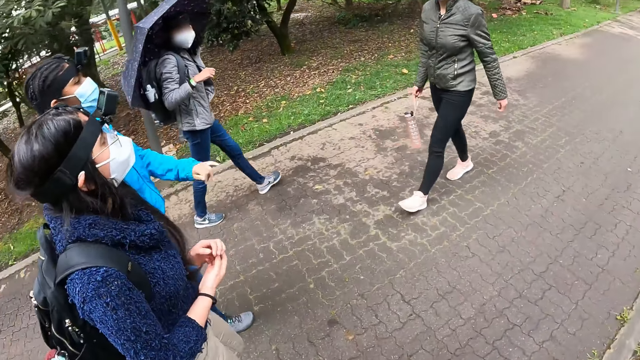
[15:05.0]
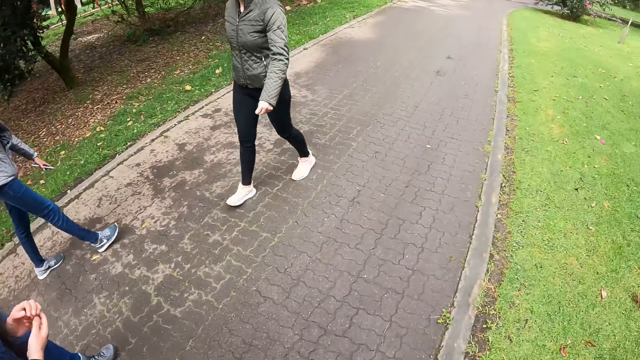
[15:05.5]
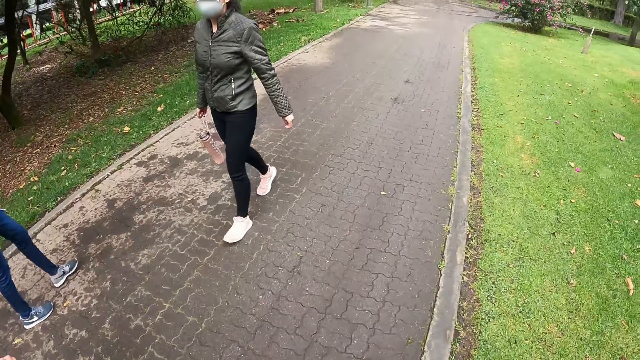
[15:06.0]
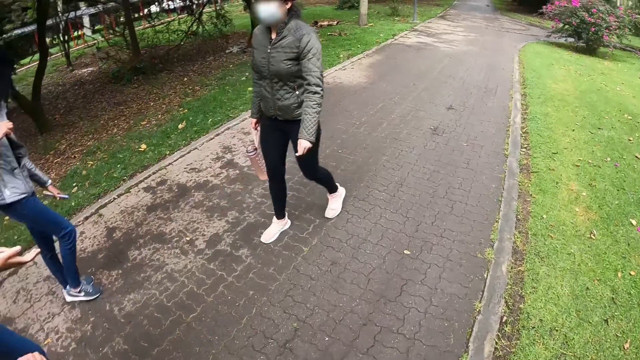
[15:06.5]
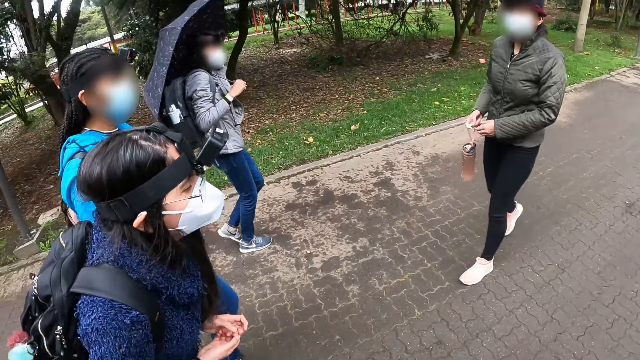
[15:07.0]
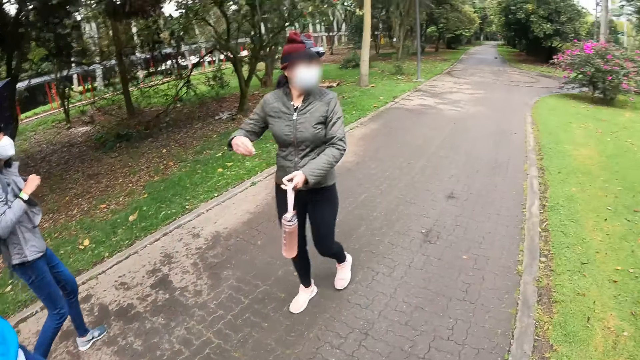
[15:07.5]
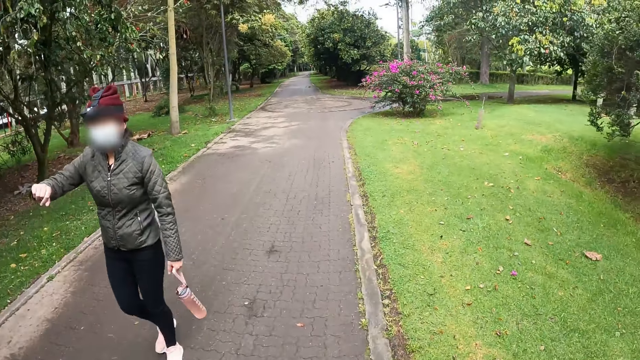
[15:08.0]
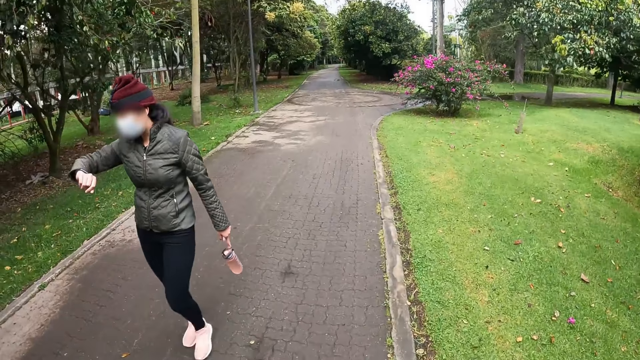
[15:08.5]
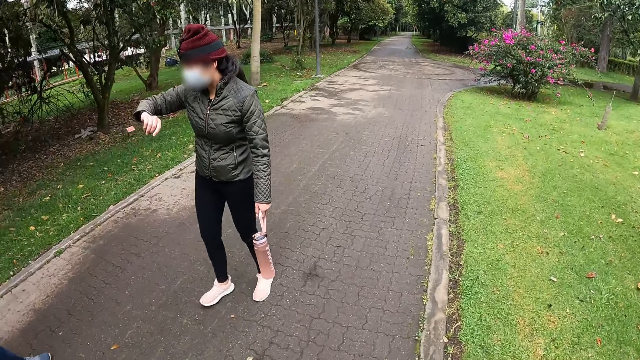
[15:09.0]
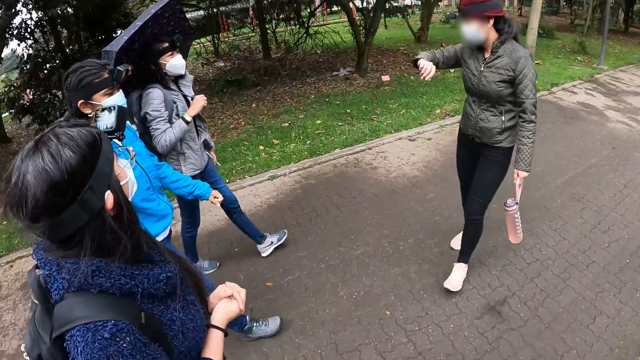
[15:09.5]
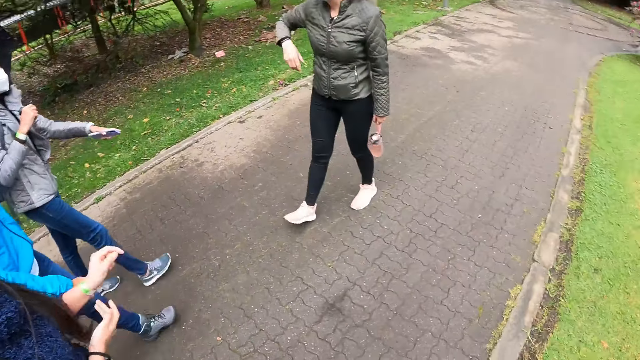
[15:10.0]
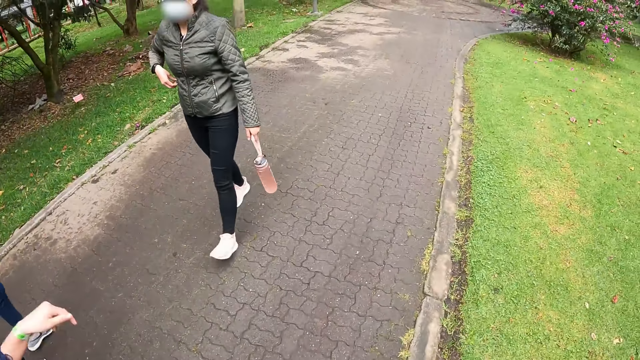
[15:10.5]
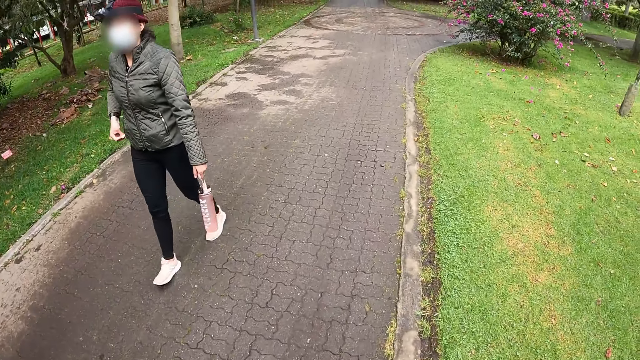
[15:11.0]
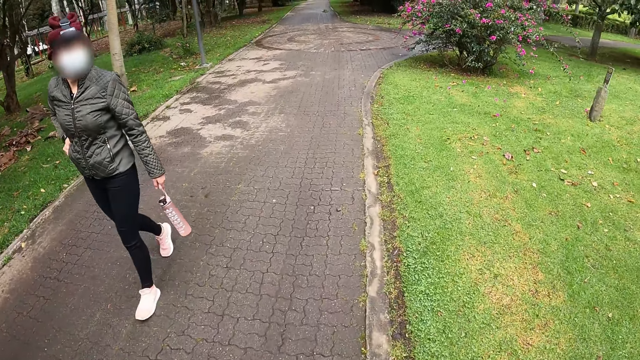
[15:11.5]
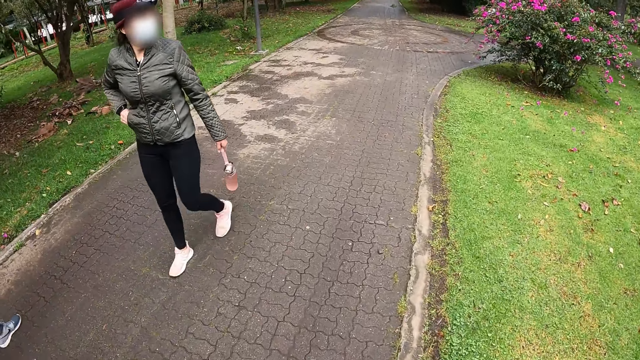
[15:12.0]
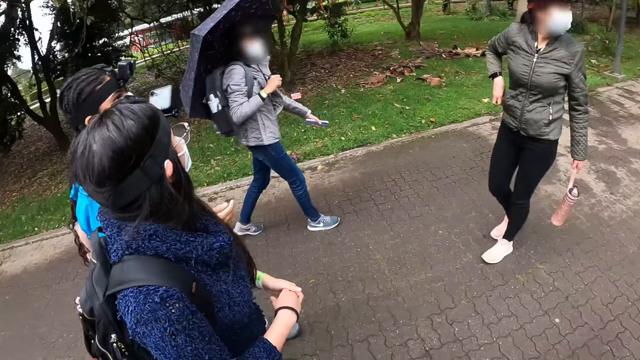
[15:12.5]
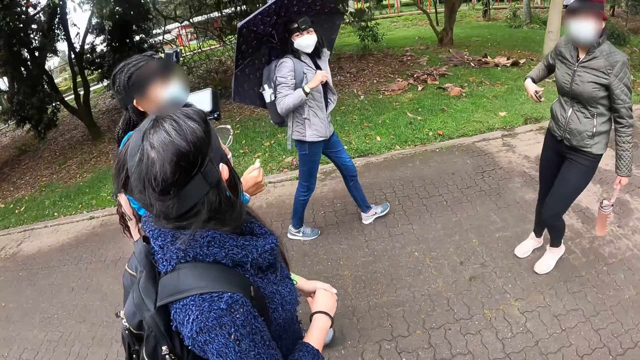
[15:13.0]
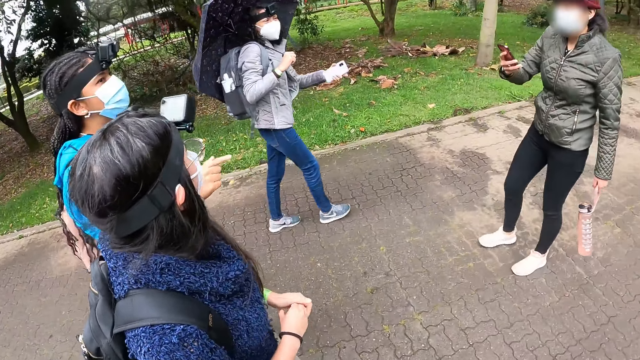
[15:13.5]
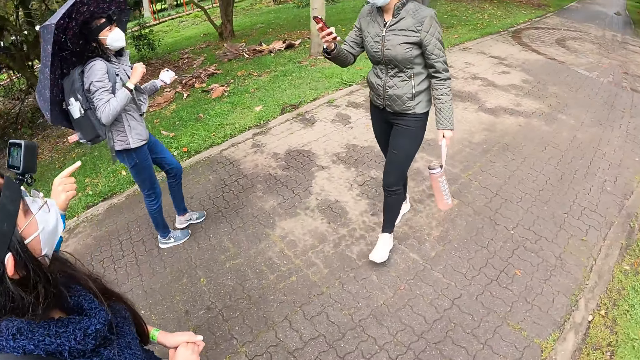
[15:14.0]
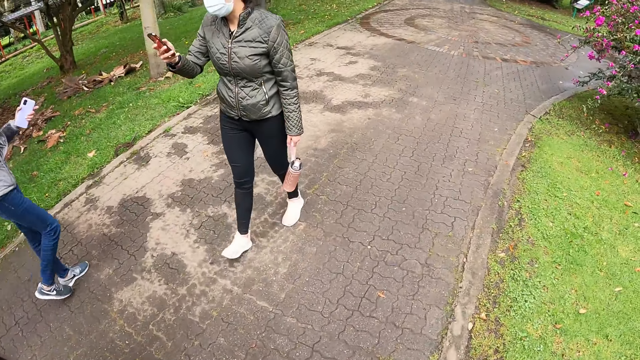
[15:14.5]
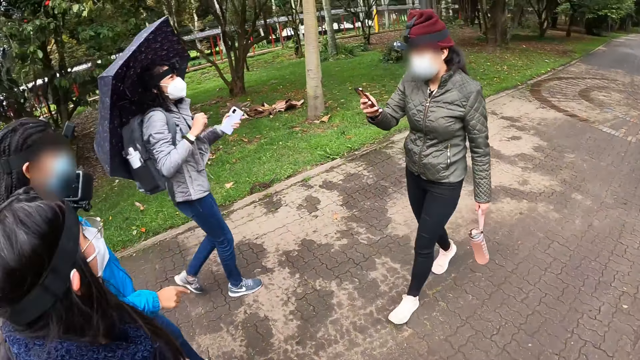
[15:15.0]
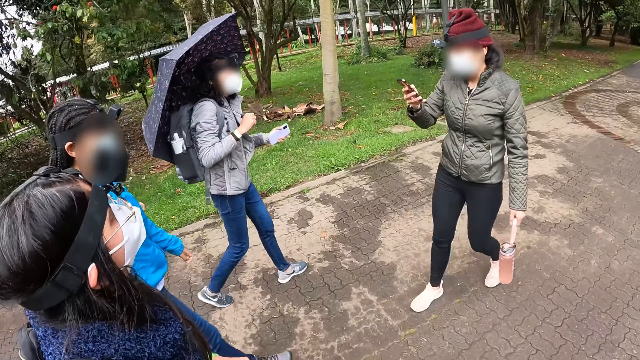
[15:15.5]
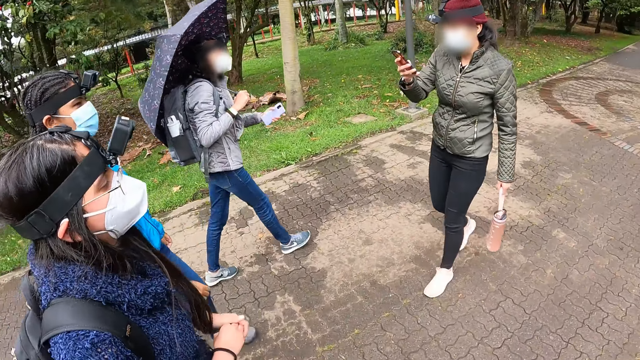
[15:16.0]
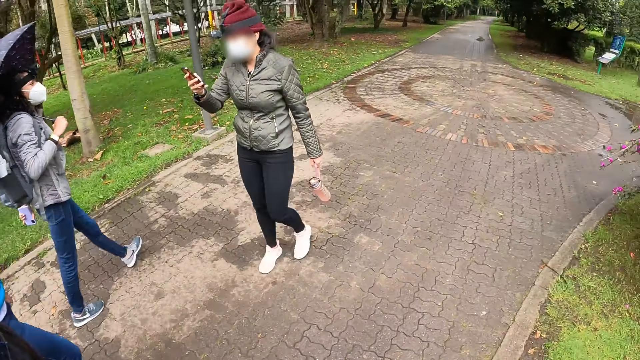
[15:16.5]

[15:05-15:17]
The woman passes her water bottle to her right hand. The woman looks at a watch around her wrist. The woman unzips a part of her jacket, the pocket, with her right hand. The woman dips her right hand into her pocket. The woman brings out a phone from her pocket with her right hand. The woman operates the phone with her right hand.

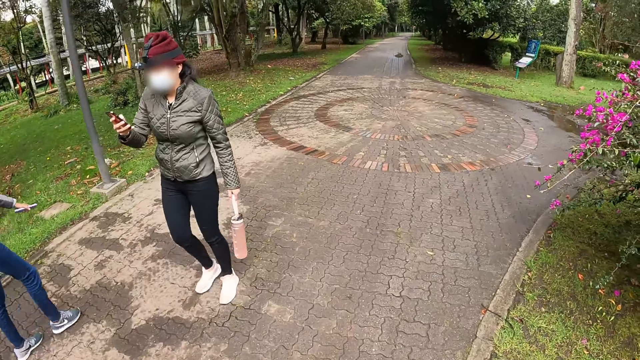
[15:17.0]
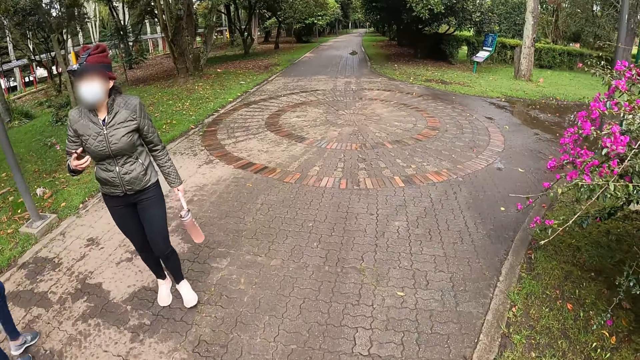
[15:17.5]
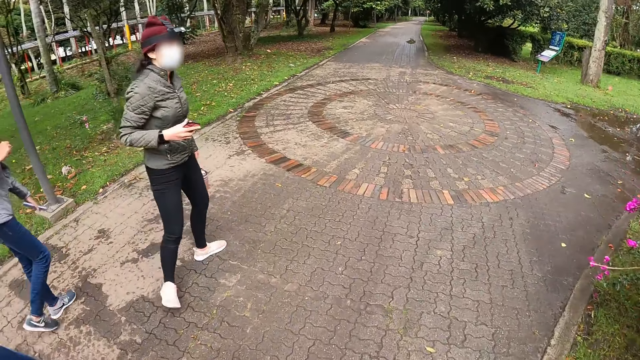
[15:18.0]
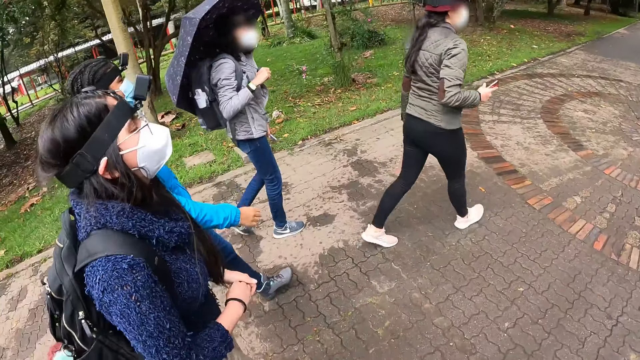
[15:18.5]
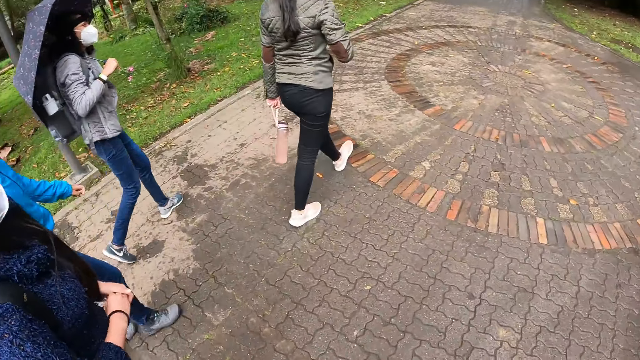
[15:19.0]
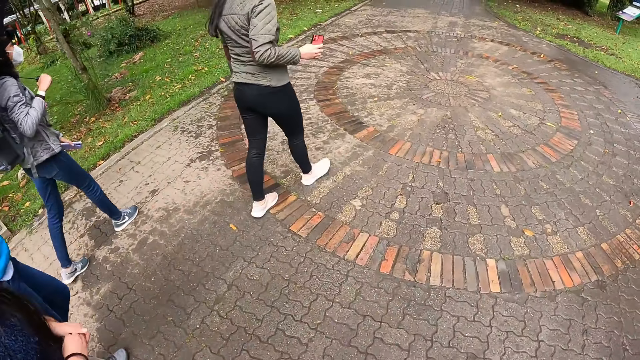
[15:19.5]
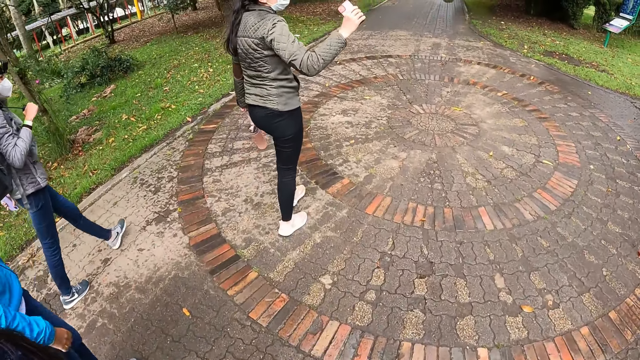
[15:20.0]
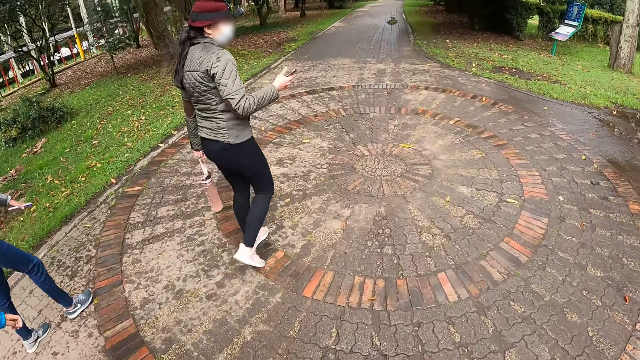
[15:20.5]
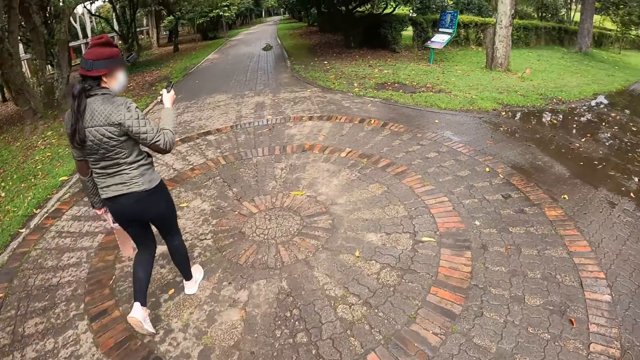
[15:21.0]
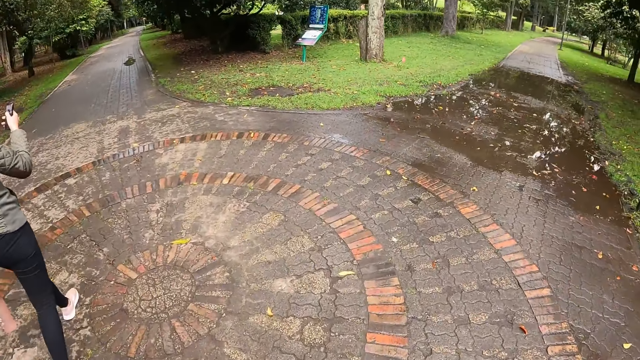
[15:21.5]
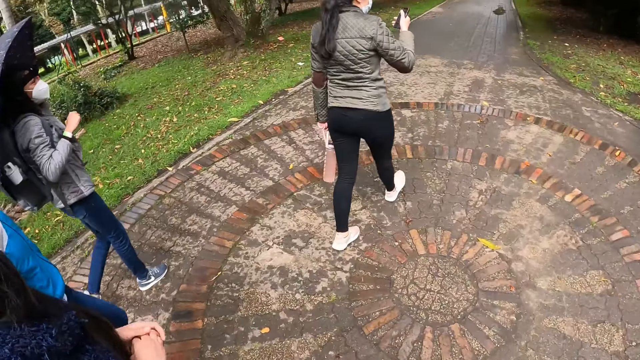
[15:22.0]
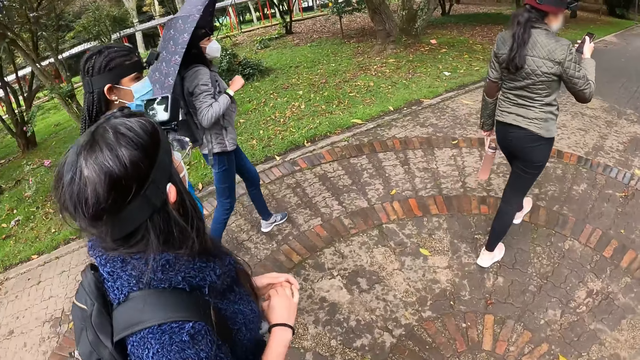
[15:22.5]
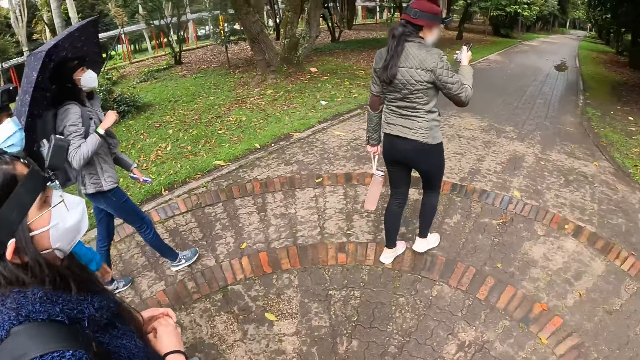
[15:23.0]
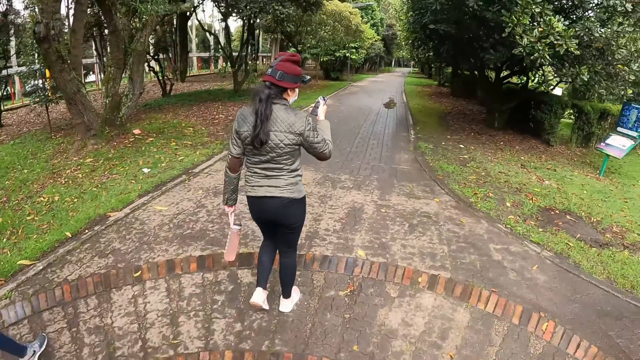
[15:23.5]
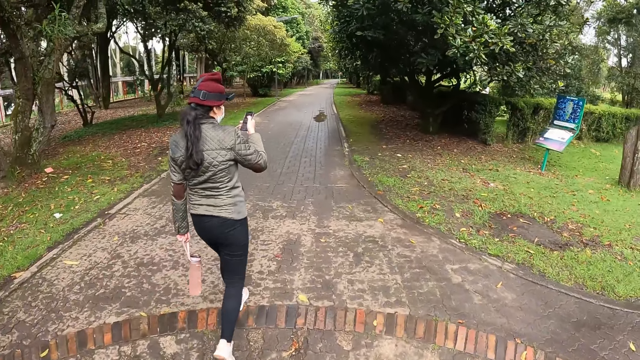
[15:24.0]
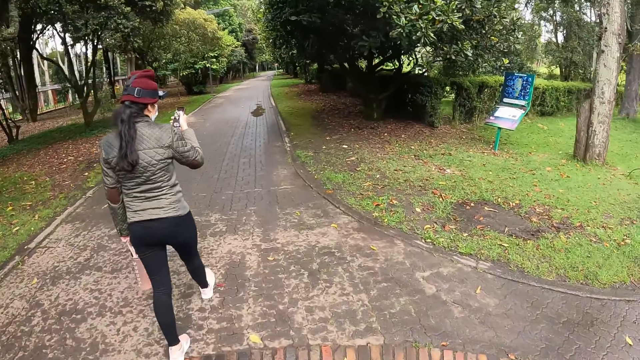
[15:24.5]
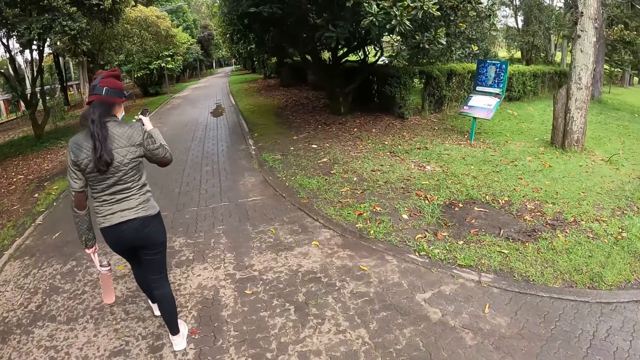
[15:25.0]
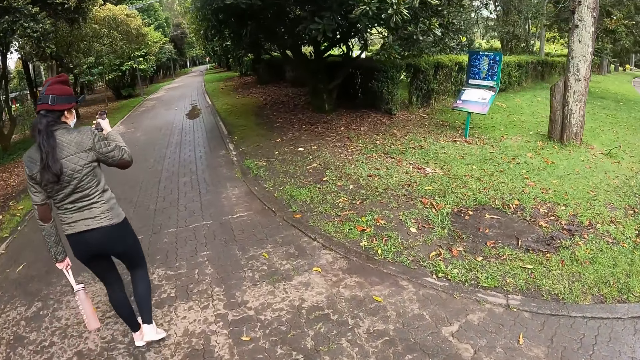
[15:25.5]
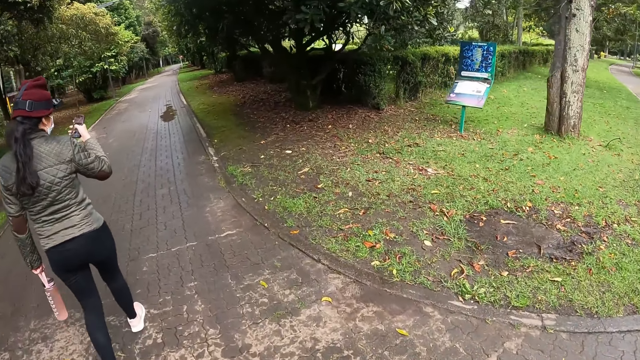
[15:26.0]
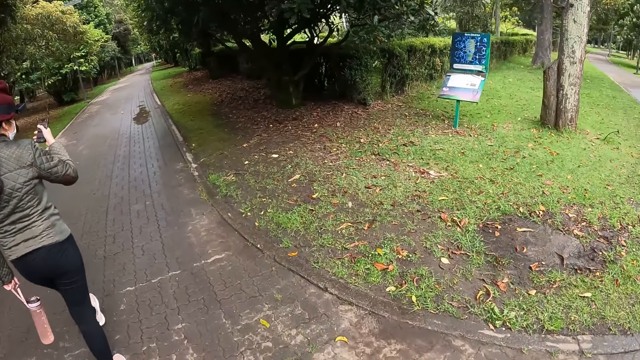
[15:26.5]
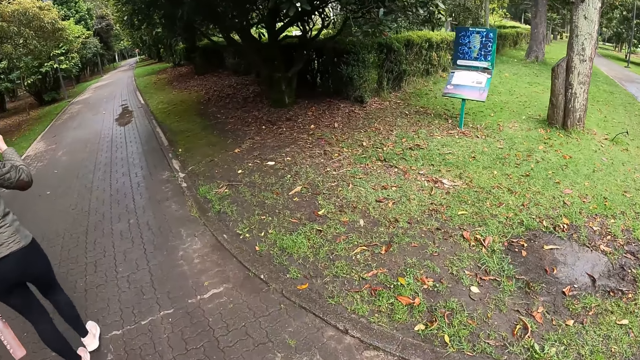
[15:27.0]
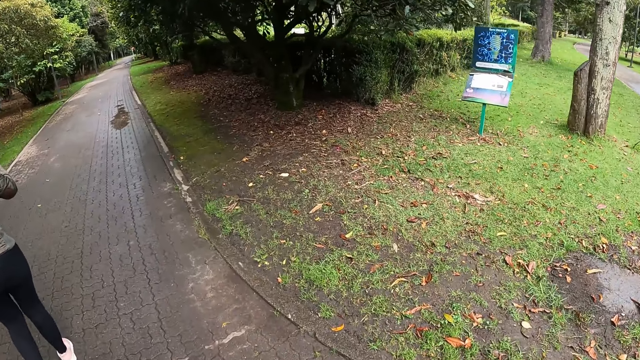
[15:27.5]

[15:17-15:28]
The woman turns around. The woman walks towards the front side. The woman gestures out. The woman shakes her right hand. The woman looks at the phone. The woman operates the phone with her right hand.
